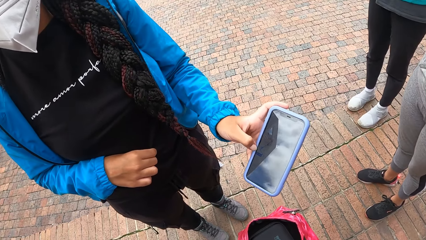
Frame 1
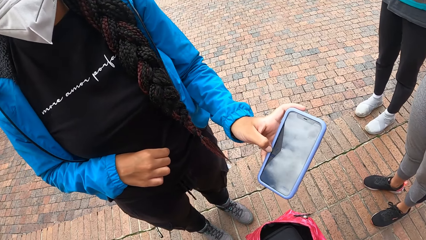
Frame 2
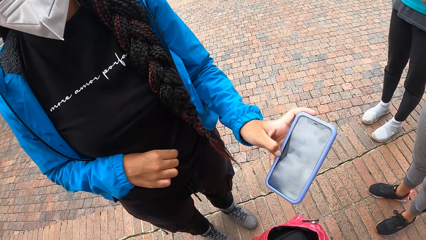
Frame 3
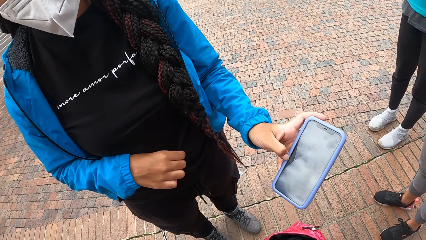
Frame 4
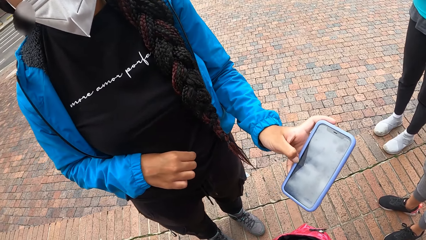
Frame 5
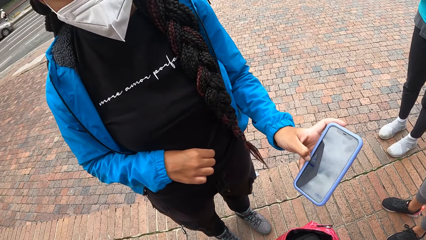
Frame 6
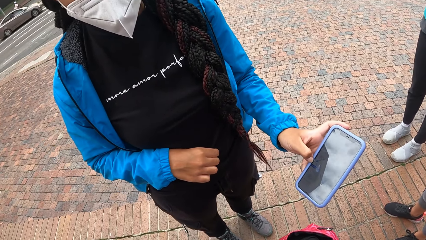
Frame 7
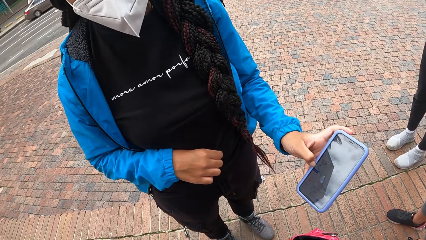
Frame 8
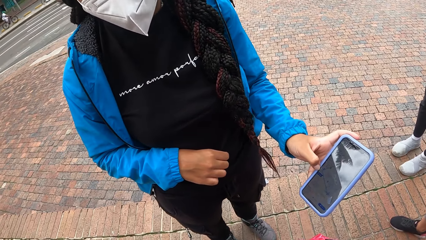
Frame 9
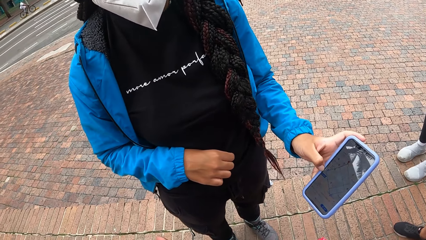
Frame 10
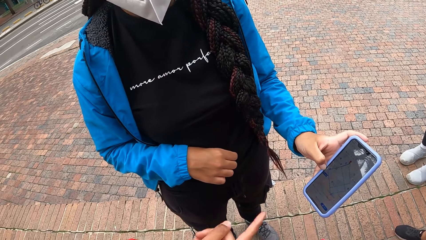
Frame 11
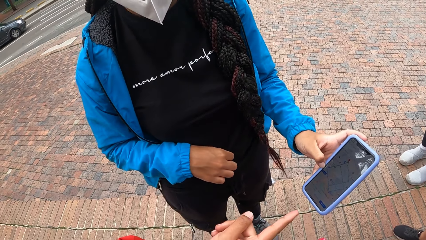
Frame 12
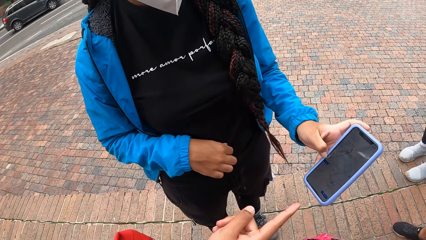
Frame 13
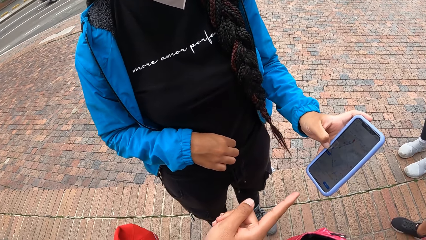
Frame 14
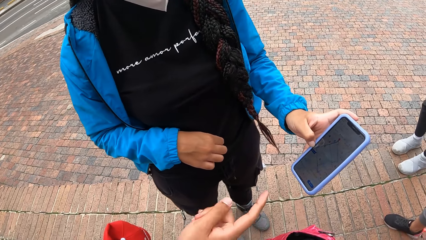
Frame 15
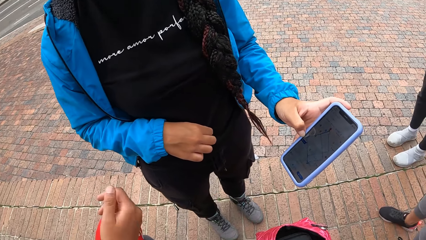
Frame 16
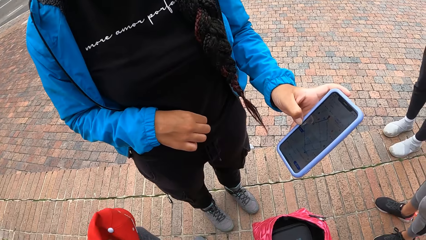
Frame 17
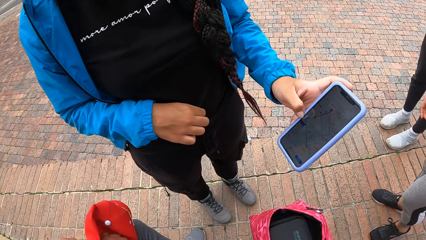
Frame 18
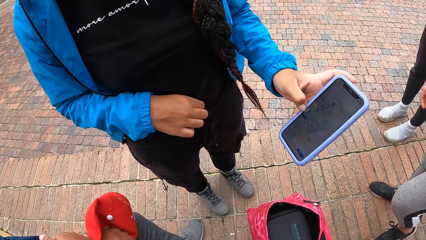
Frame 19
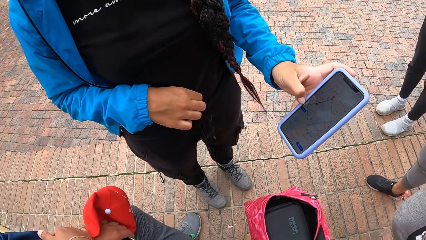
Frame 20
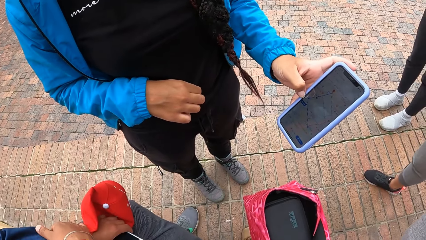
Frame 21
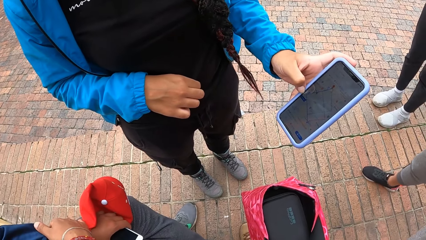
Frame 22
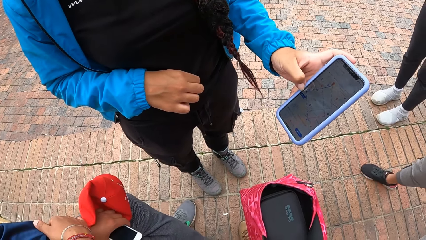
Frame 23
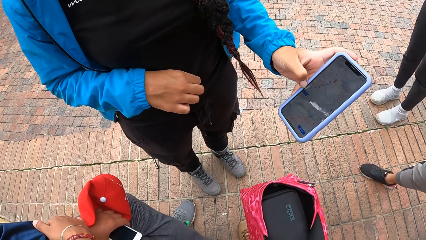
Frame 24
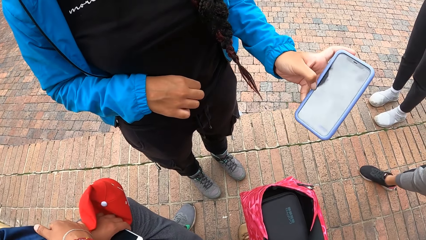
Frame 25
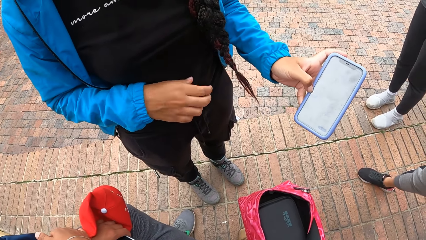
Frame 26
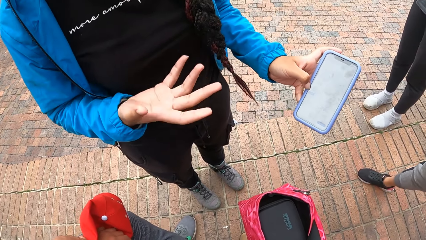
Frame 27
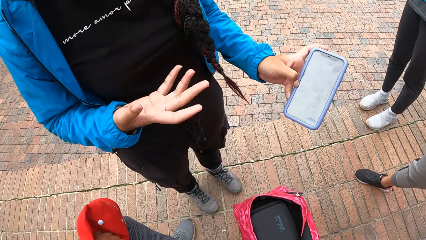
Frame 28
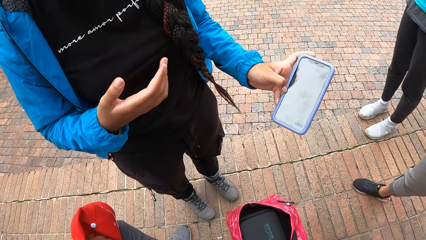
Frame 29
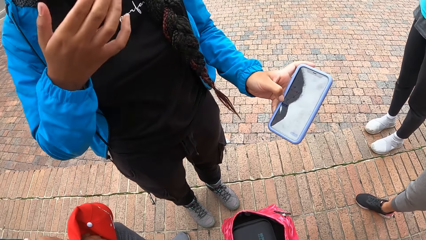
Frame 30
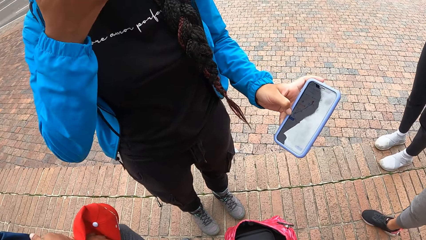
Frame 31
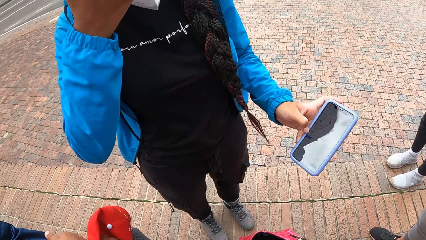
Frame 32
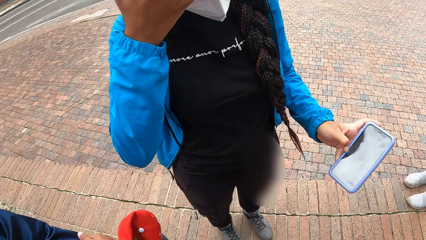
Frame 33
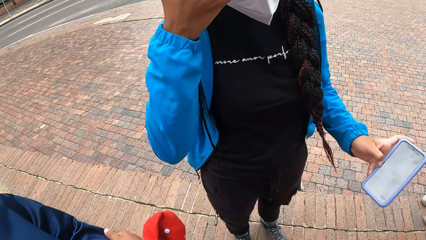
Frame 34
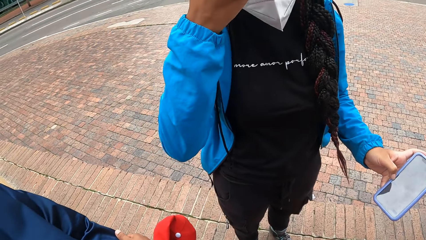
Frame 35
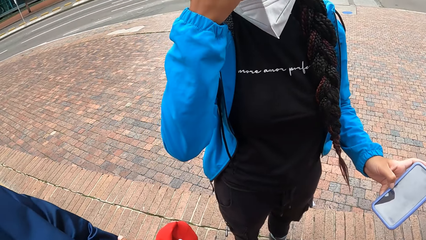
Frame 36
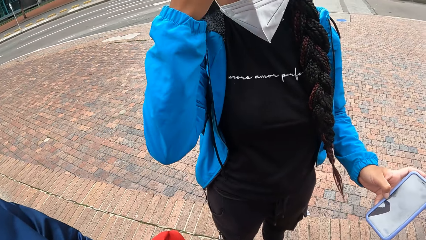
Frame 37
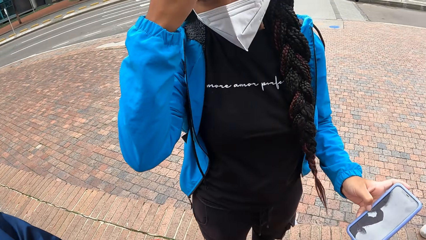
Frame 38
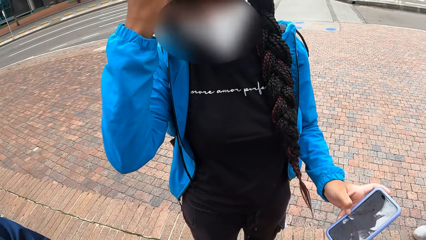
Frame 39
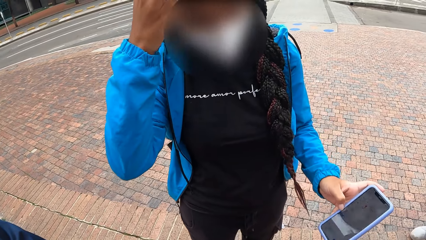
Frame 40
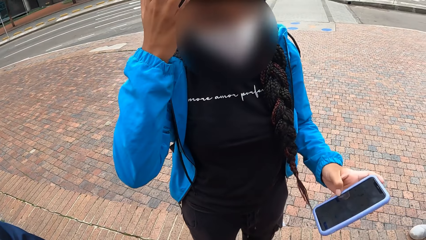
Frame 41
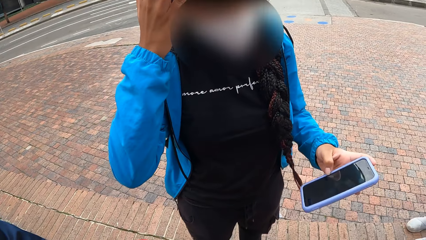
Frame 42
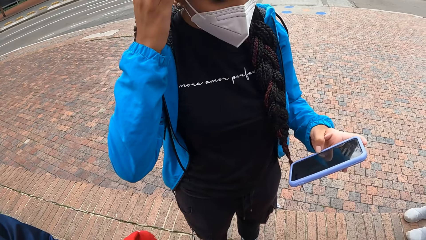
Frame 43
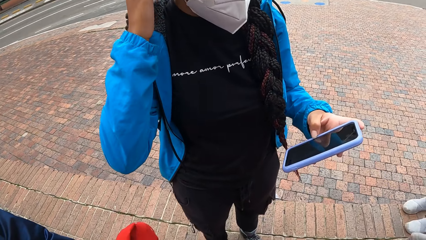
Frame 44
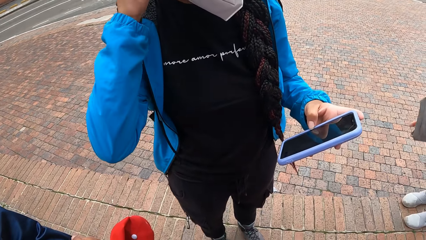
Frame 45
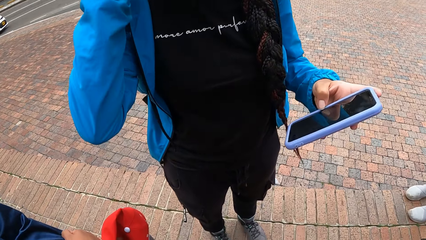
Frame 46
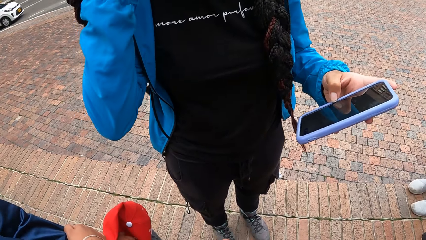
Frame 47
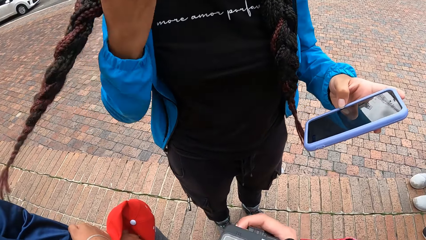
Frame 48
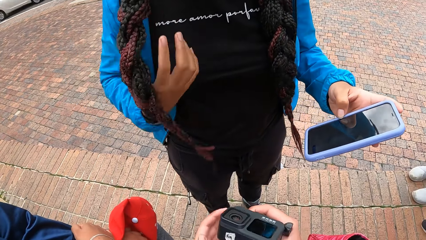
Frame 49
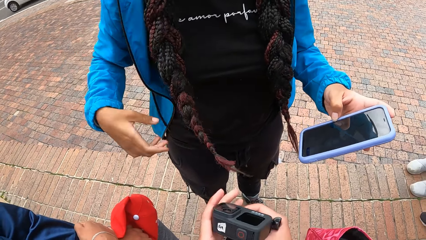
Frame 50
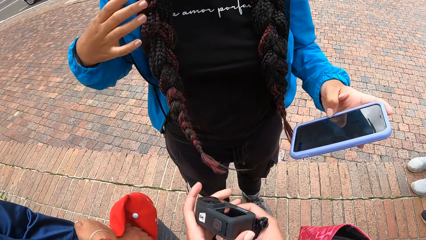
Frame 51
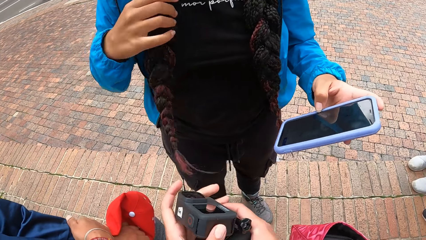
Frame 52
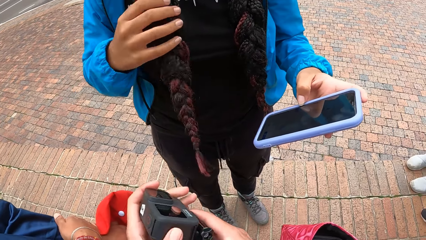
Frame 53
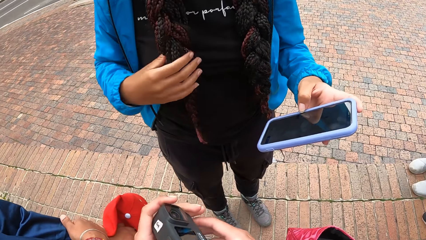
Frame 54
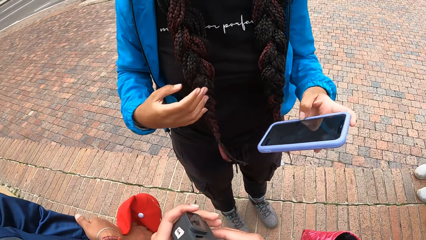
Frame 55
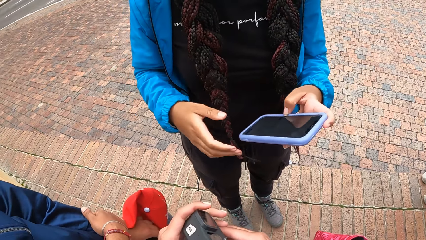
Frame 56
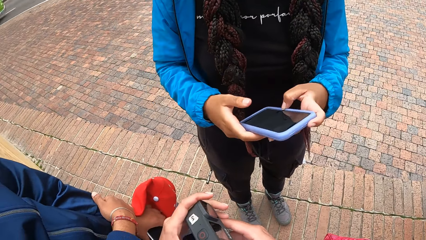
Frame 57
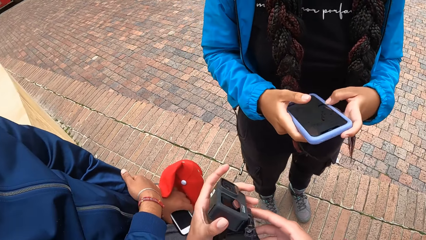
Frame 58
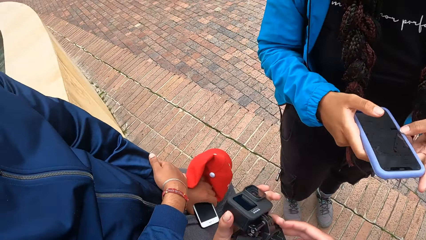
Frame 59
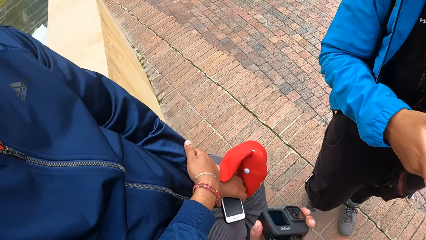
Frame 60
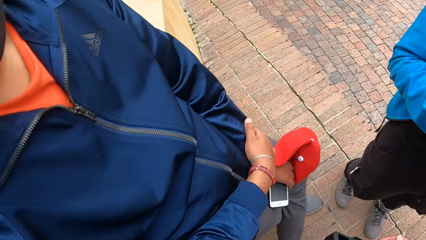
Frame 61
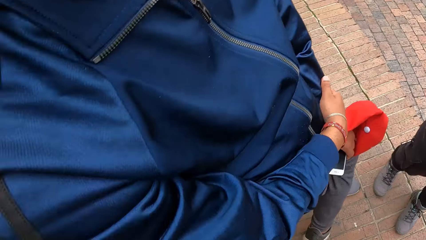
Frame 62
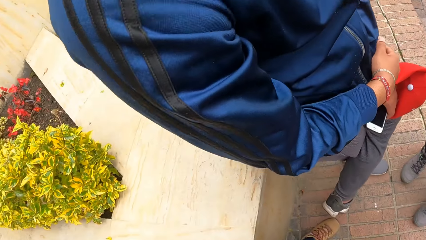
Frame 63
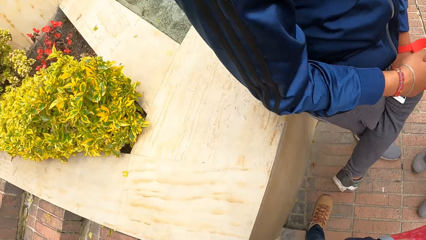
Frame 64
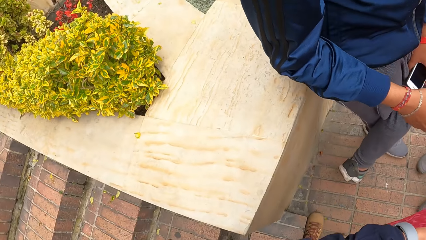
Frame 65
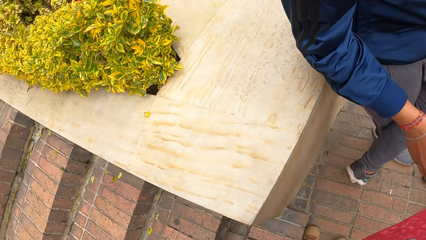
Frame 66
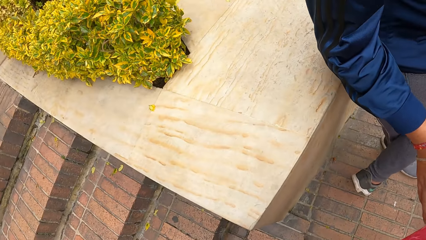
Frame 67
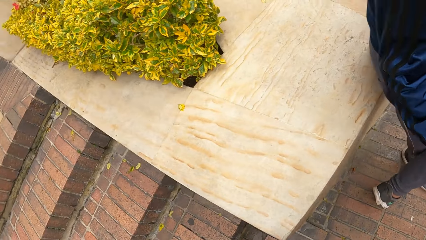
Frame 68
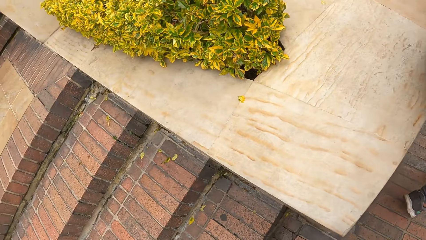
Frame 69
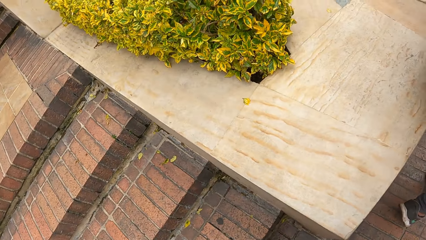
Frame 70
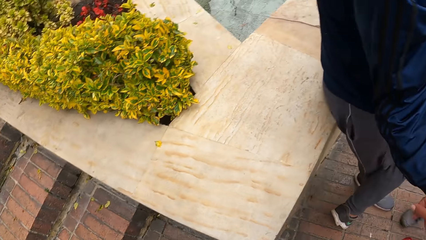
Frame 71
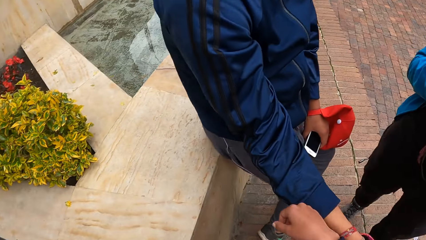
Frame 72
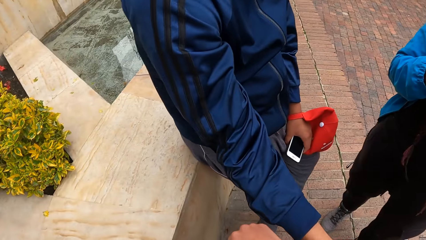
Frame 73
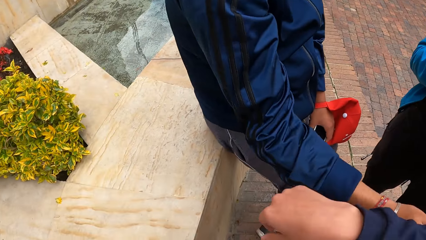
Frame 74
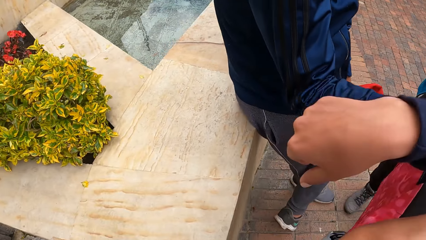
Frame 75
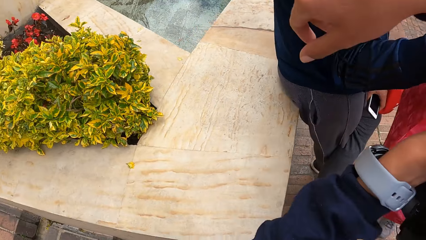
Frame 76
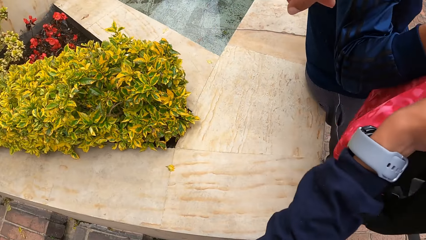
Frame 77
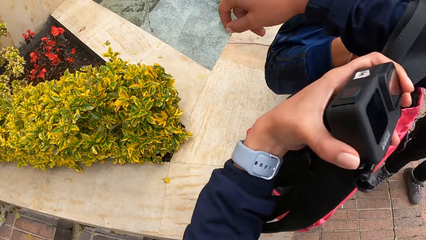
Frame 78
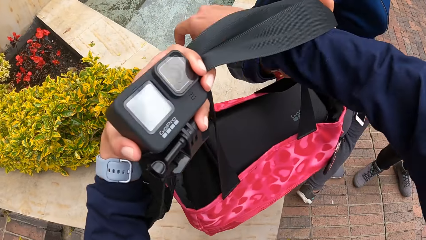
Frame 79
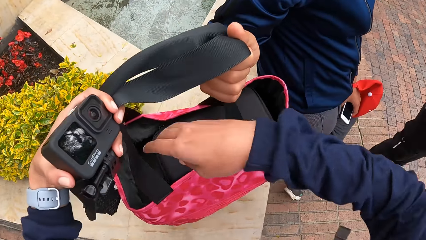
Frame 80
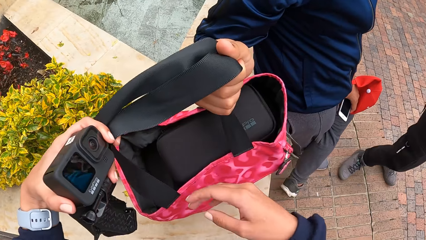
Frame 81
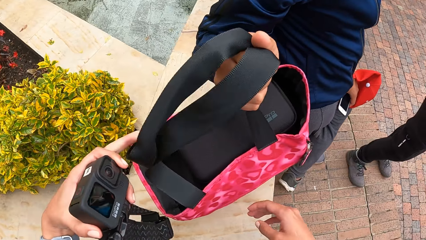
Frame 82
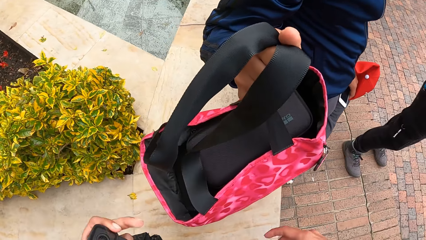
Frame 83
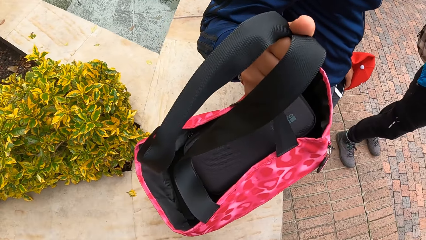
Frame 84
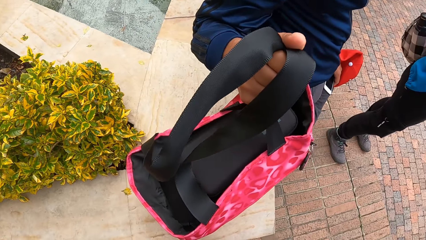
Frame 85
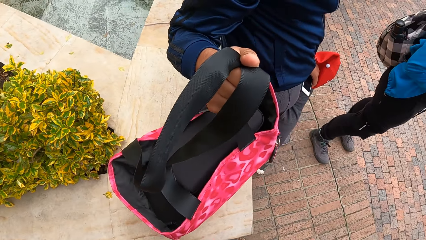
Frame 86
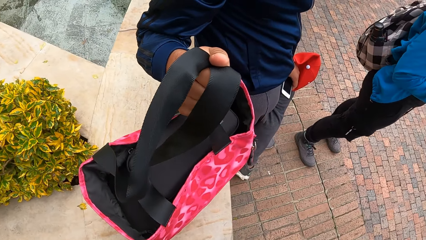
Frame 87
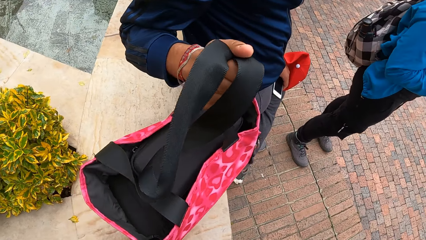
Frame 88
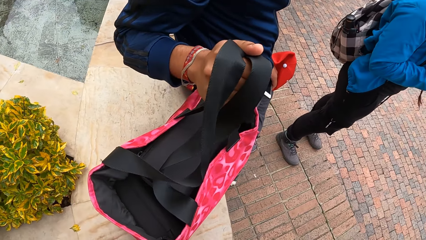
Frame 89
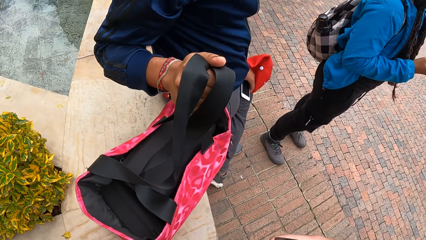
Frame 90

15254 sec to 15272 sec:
The woman adjusts her hair with her left hand. The camera wearer passes the carrier bag to a man with his left hand. The man drops the carrier bag on the concrete slab with his right hand.
